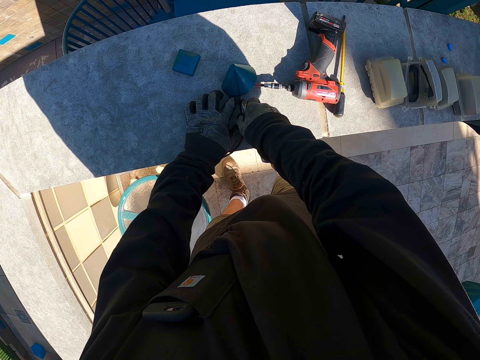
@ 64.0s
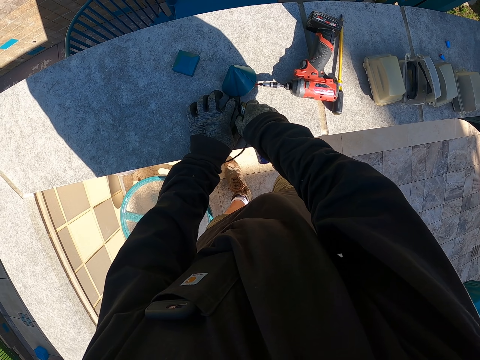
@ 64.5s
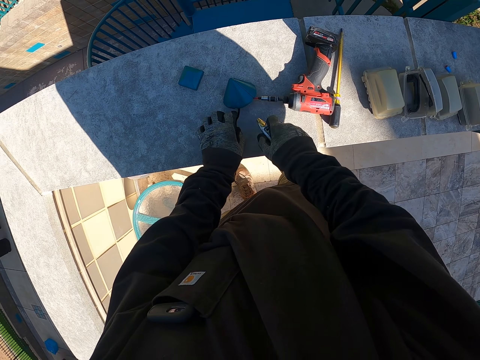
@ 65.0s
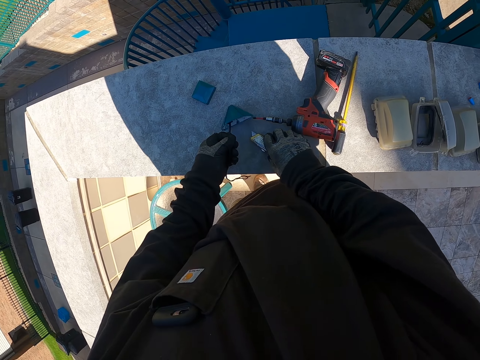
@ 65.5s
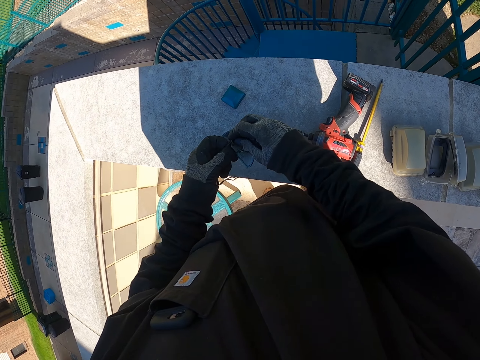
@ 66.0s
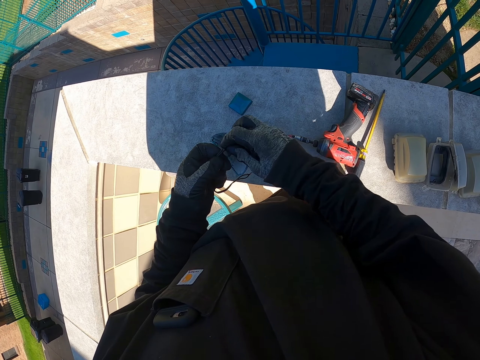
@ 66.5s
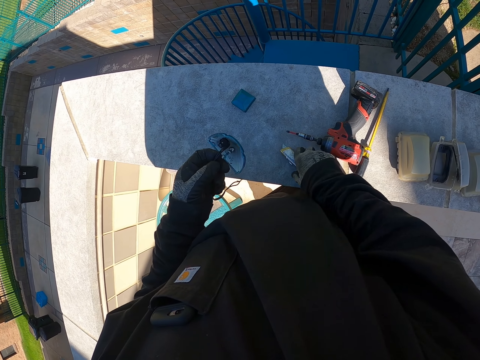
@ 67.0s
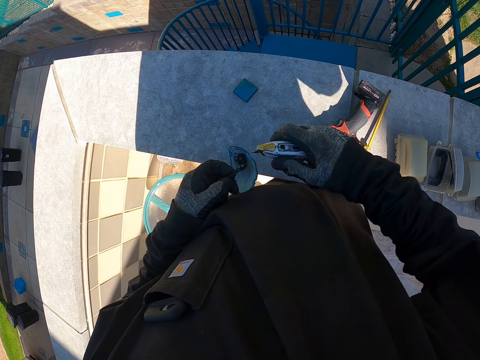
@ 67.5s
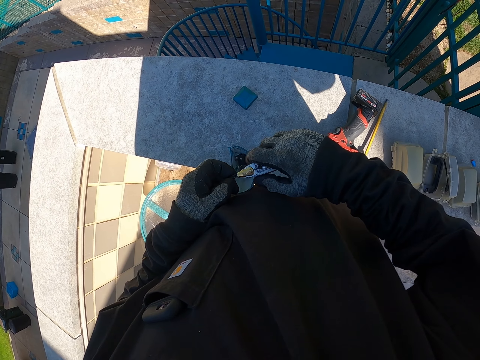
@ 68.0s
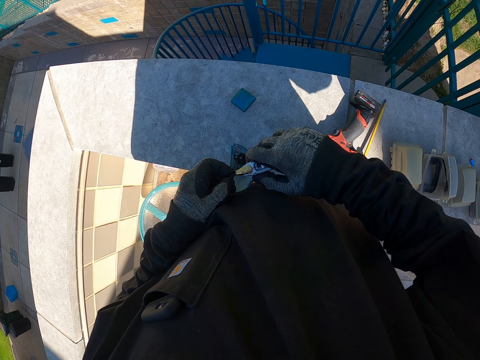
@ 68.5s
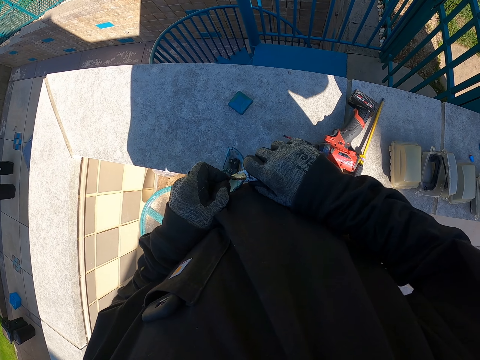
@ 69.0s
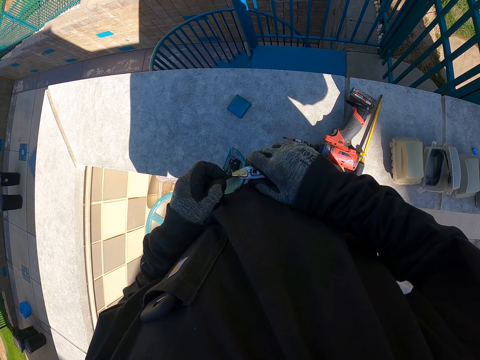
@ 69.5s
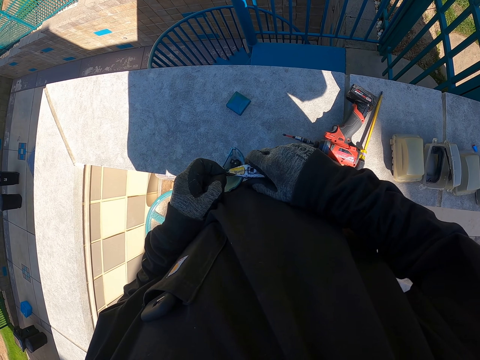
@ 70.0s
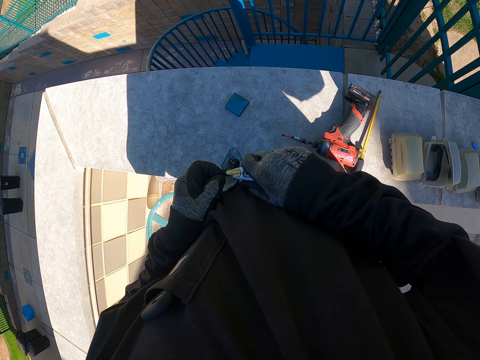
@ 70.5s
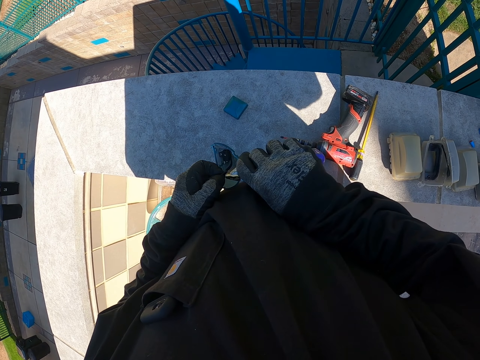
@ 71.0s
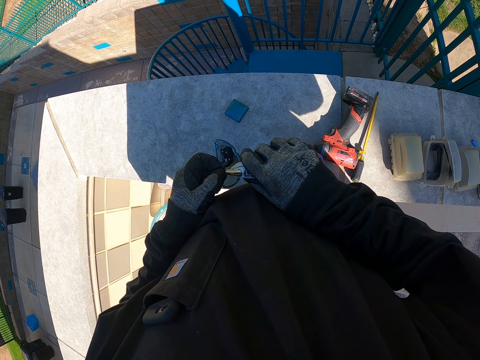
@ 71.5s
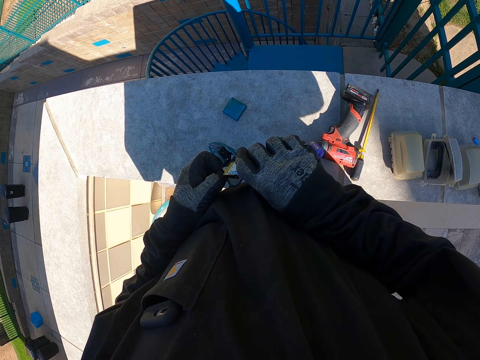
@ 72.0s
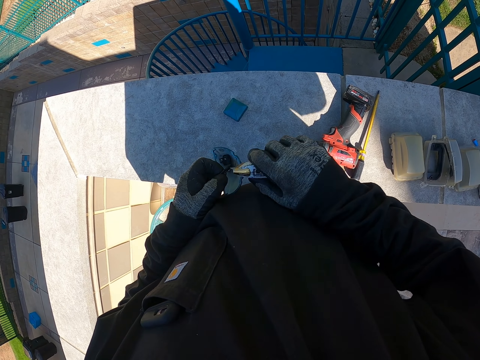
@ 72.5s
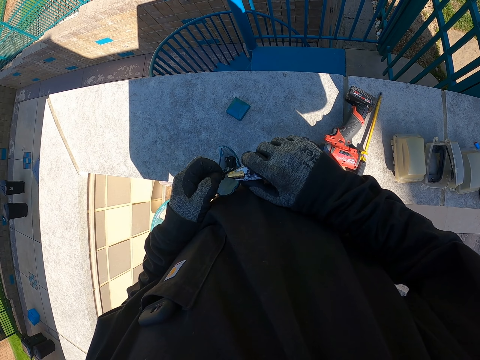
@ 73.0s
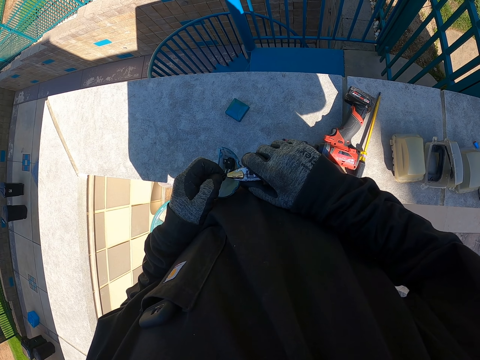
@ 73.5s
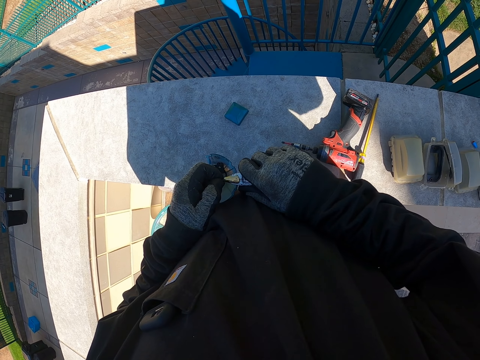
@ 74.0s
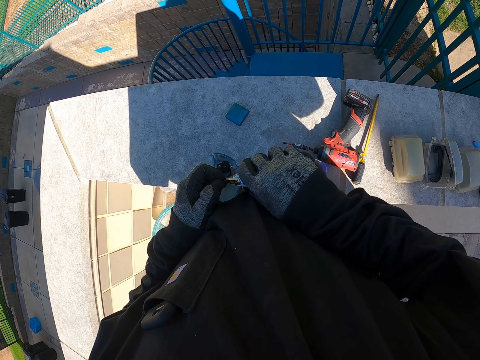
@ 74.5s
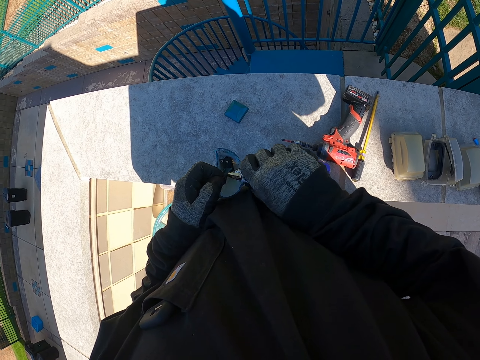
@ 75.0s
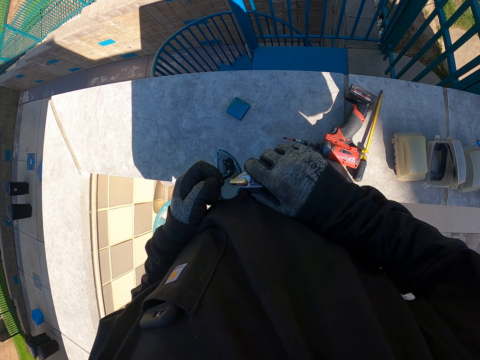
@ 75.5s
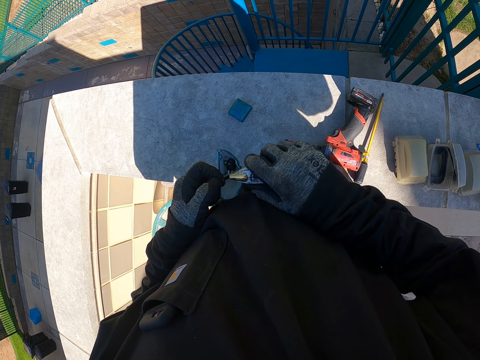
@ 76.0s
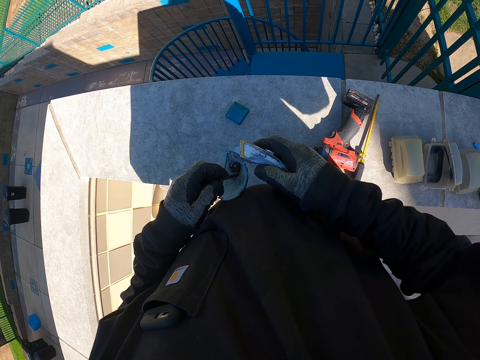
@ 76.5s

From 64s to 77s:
The camera wearer drops the knife on the wall. They stretch the lid cable. They pick up the cutter knife. They cut the lid cables with the knife.

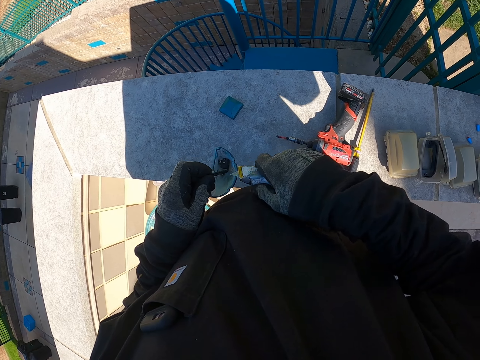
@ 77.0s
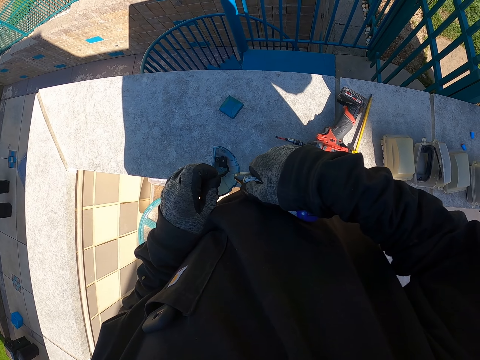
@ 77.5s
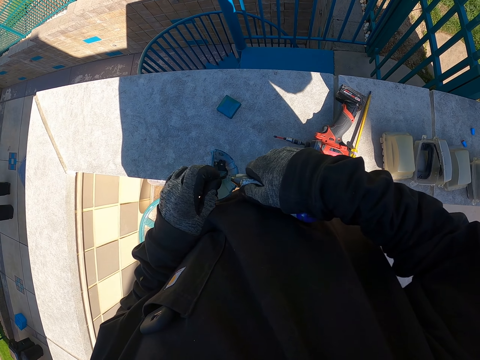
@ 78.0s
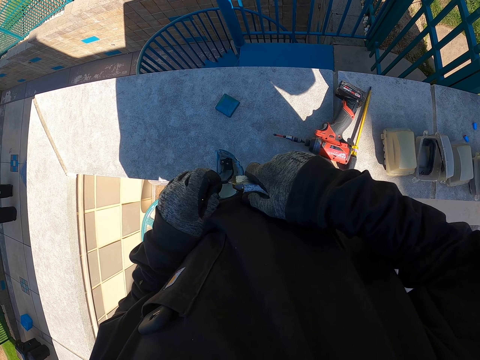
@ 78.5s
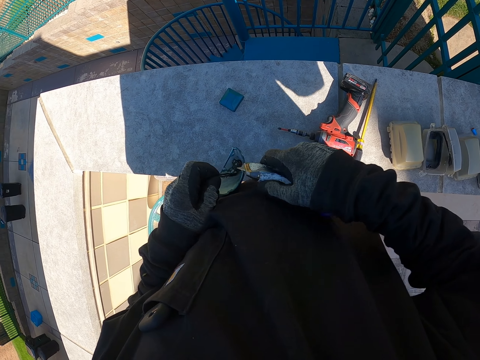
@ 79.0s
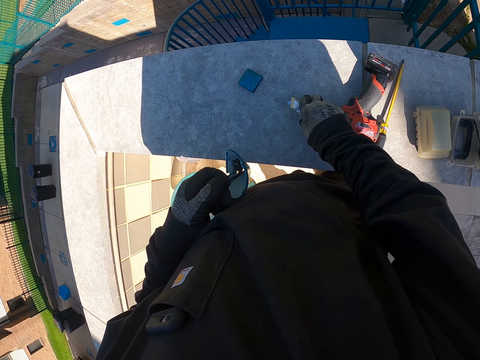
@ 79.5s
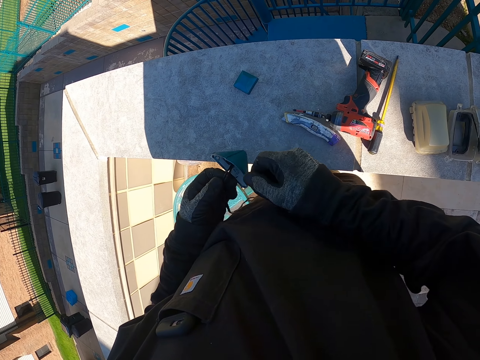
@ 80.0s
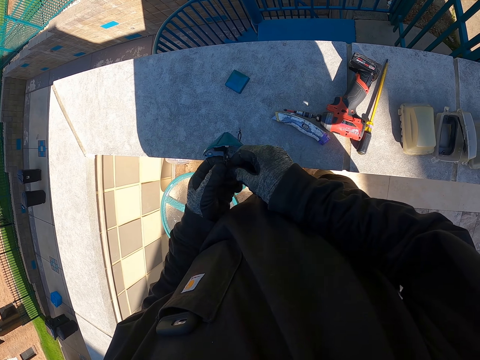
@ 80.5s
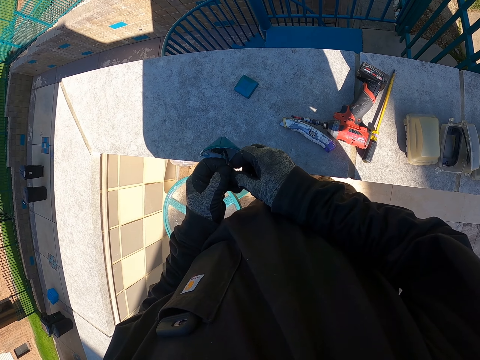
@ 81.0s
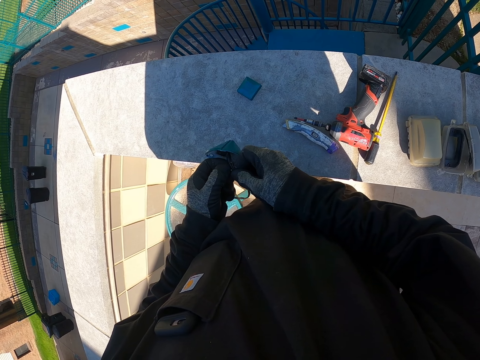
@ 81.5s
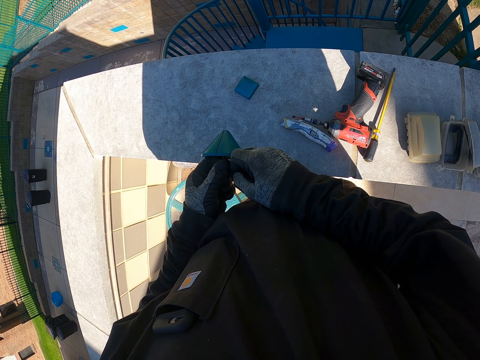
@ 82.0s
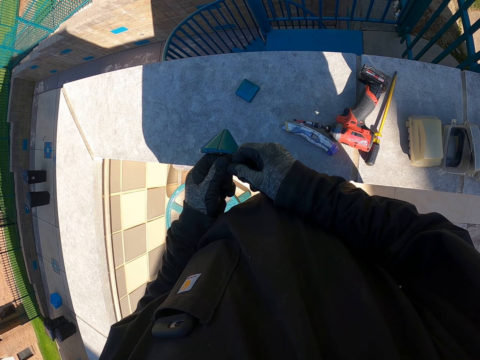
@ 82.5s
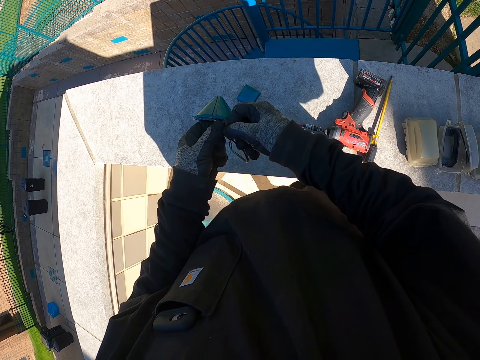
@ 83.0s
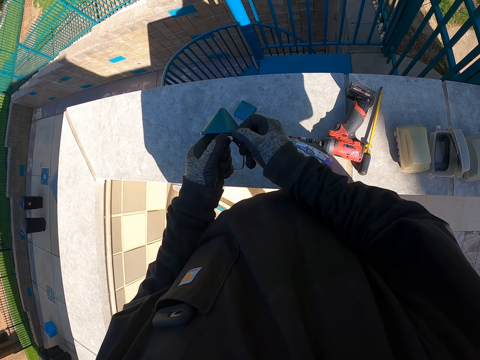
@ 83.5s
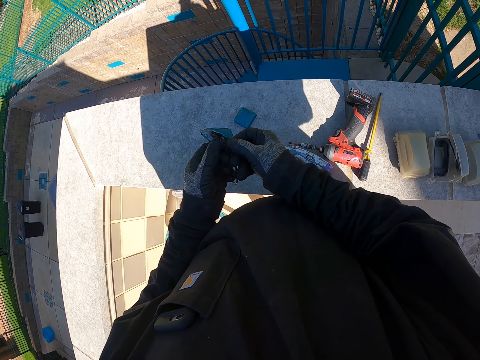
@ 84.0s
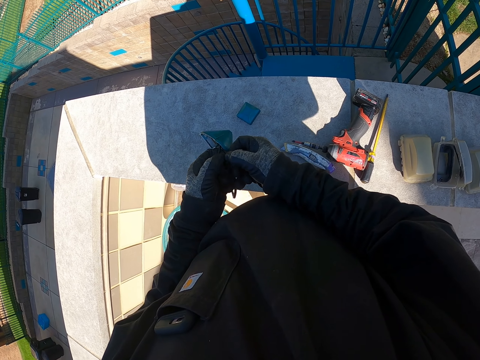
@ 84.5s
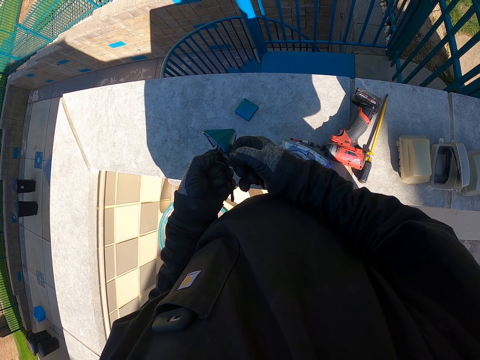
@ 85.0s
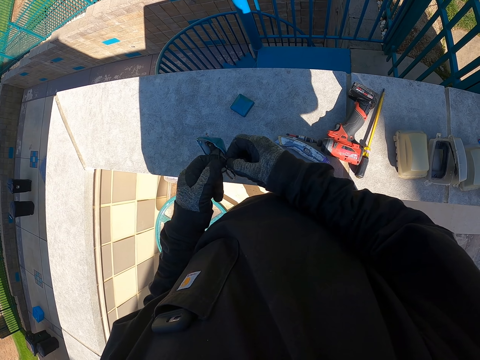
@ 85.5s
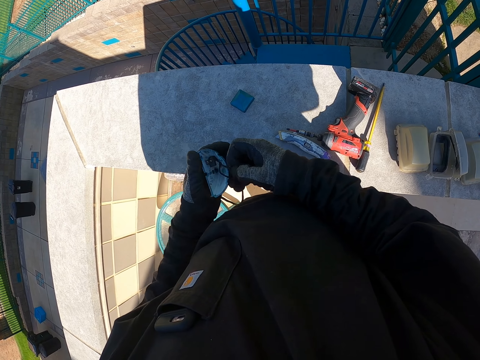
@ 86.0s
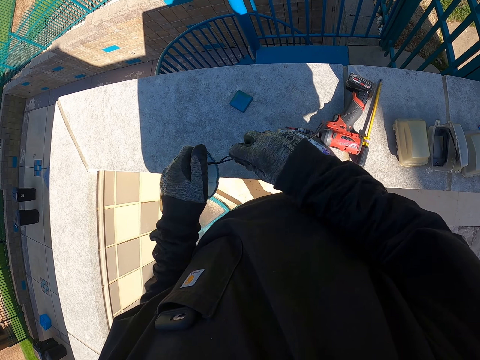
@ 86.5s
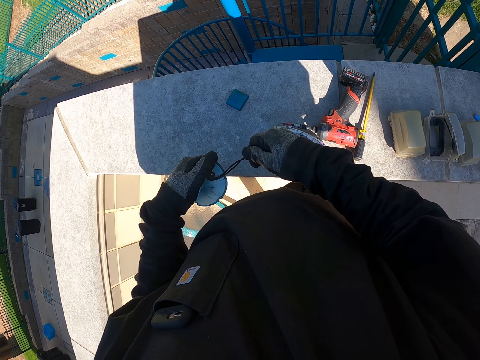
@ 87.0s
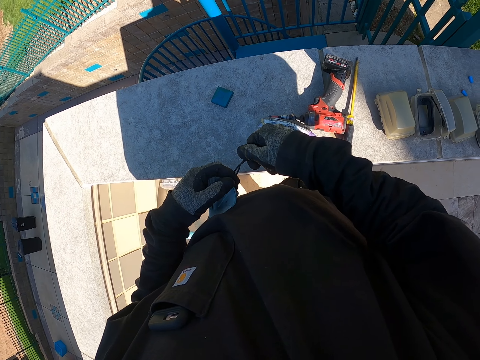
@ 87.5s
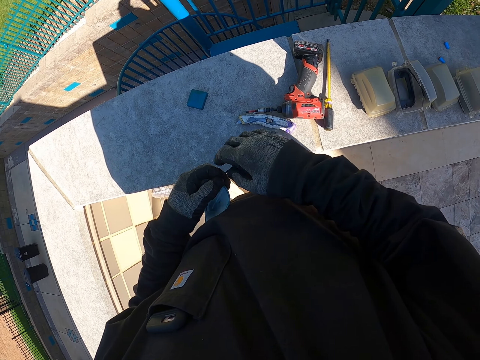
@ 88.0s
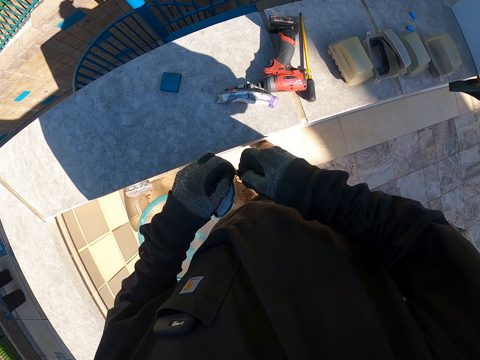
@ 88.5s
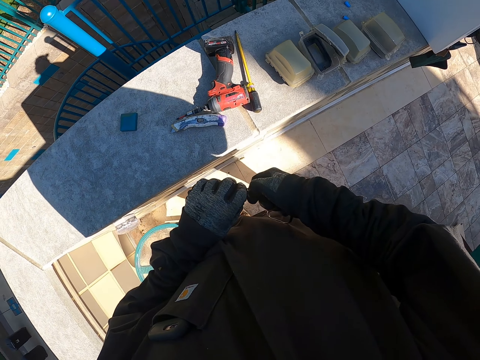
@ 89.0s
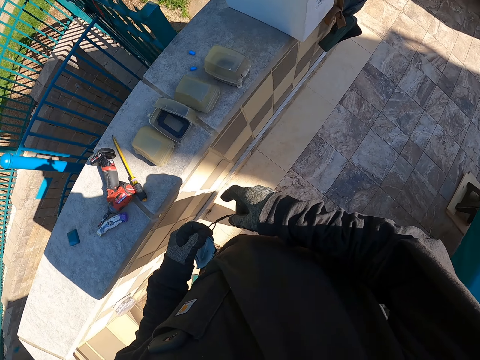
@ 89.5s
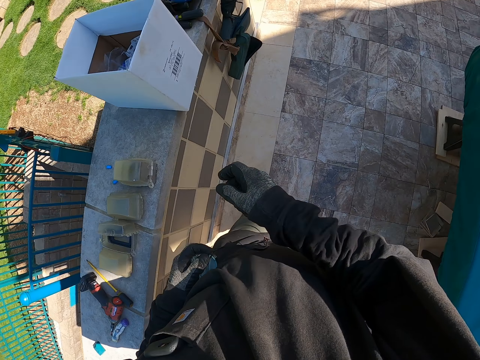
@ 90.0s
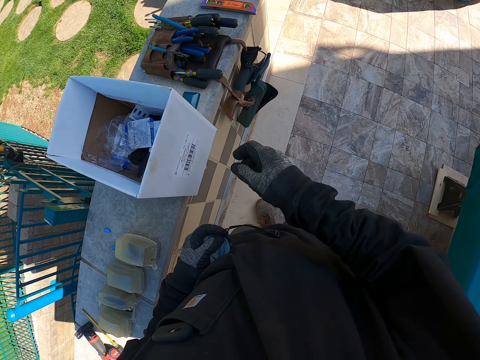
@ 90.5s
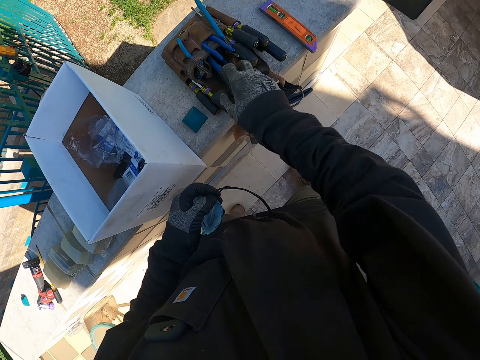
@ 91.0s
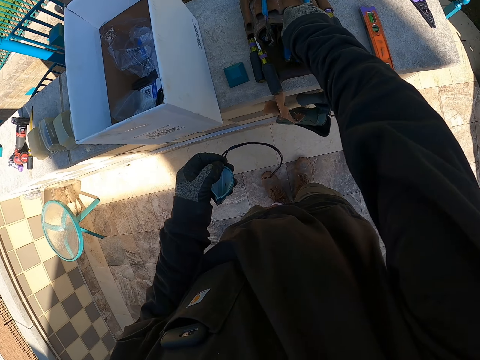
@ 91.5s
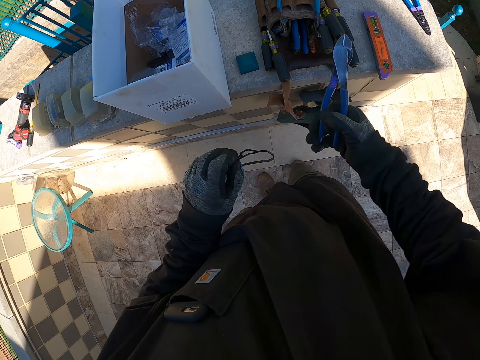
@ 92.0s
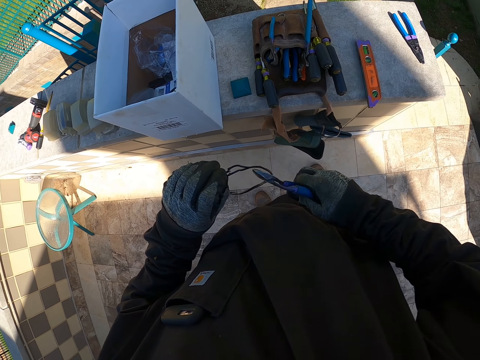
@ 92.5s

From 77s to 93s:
The camera wearer drops the cutter knife on the wall. They stretch the lid cables in their hands. They hold something. They fix something. They stretch the cable on the way towards the tool belt on the wall. They walk around the compound. They pick the cutter on the tool belt.
